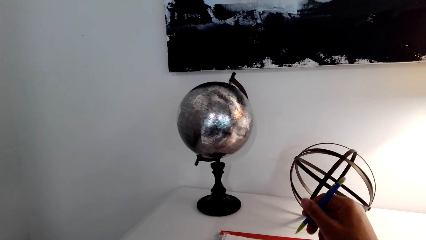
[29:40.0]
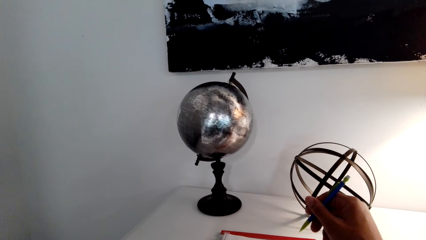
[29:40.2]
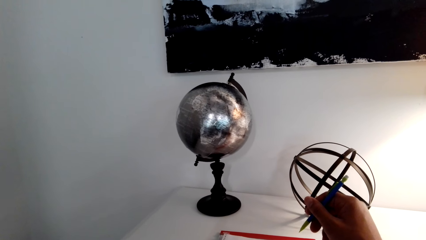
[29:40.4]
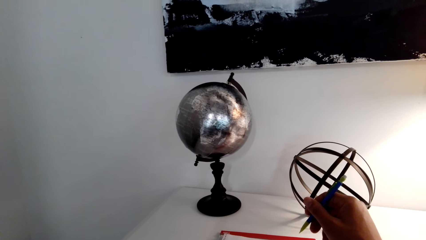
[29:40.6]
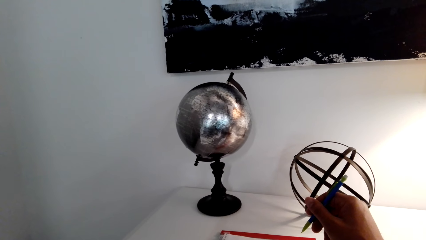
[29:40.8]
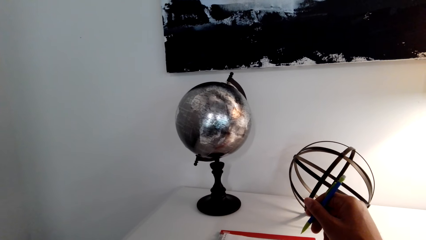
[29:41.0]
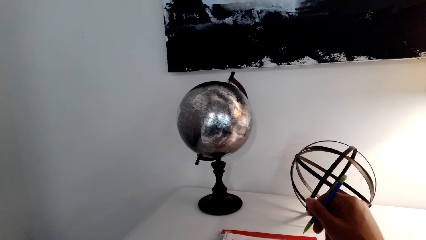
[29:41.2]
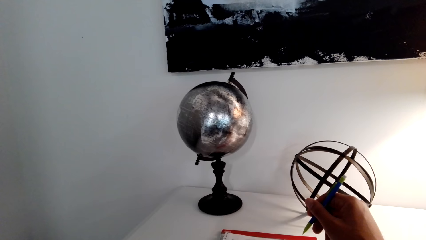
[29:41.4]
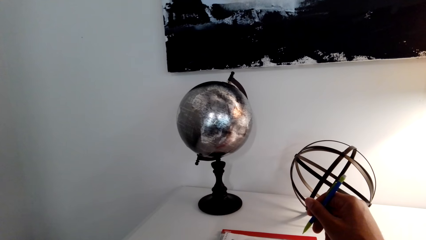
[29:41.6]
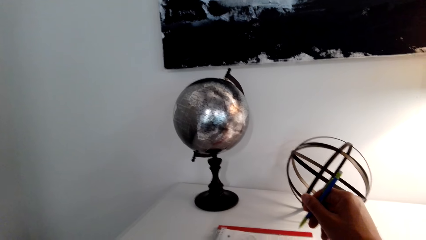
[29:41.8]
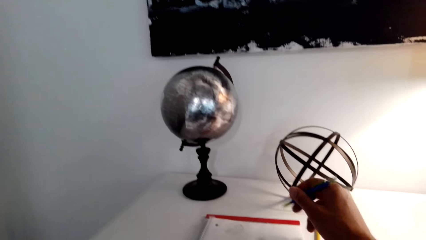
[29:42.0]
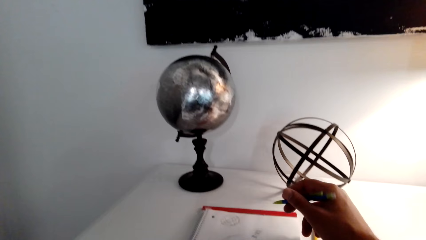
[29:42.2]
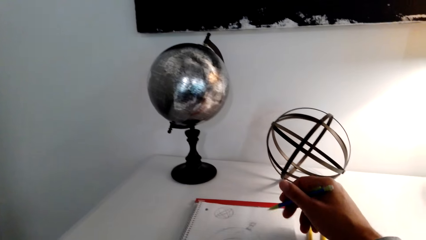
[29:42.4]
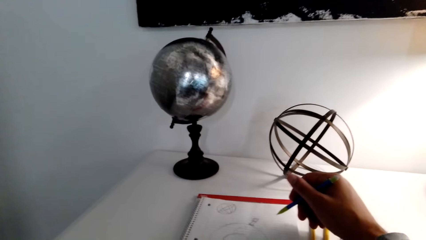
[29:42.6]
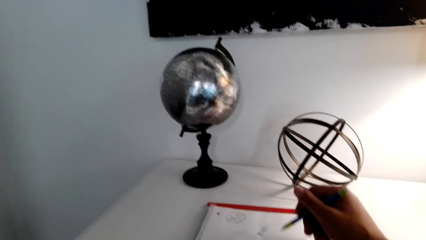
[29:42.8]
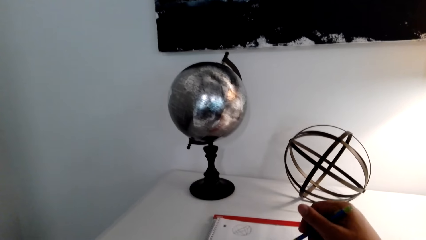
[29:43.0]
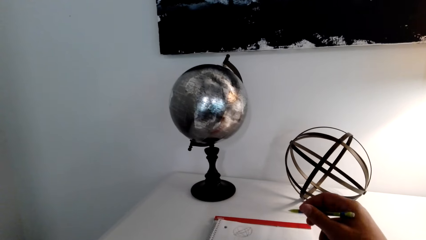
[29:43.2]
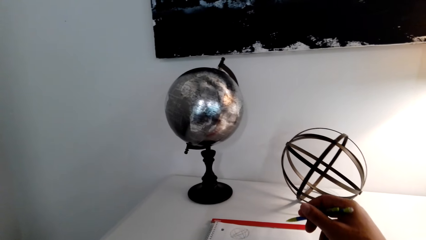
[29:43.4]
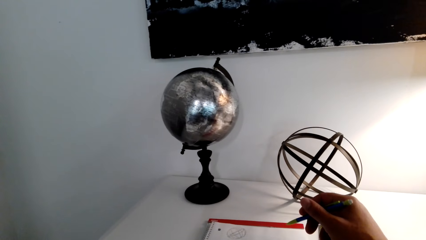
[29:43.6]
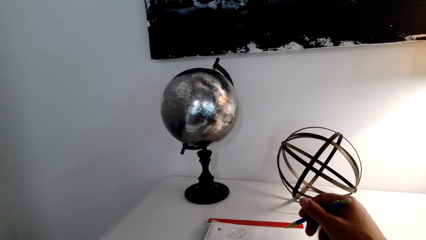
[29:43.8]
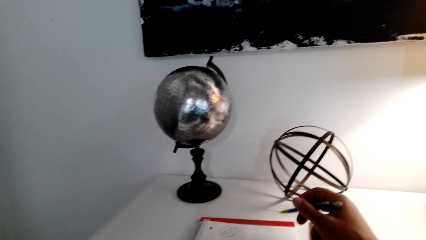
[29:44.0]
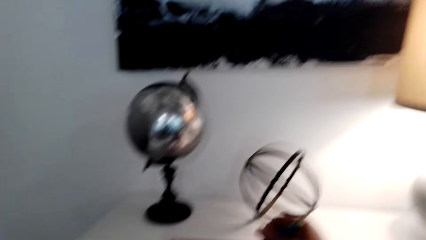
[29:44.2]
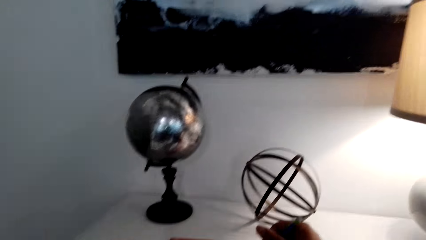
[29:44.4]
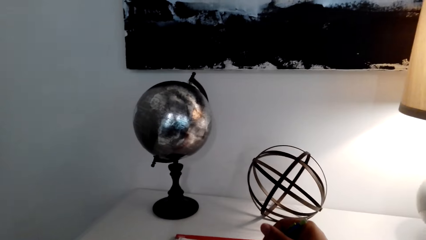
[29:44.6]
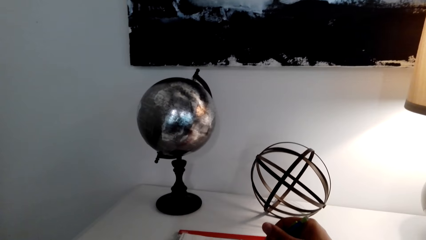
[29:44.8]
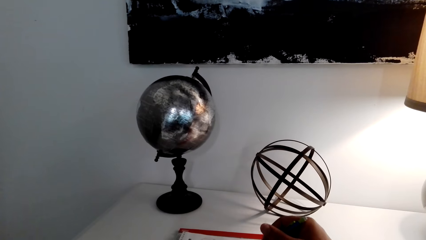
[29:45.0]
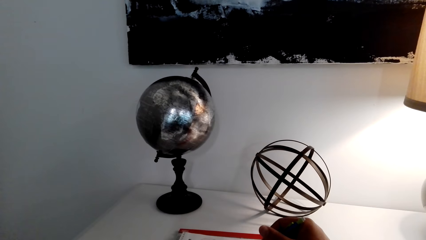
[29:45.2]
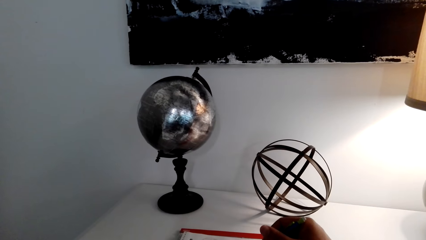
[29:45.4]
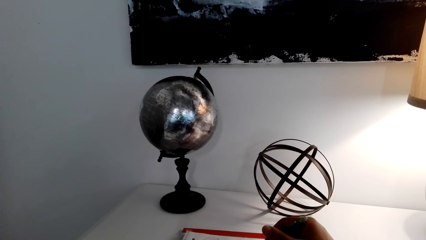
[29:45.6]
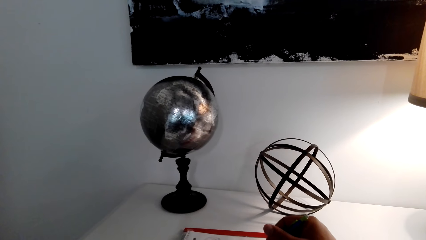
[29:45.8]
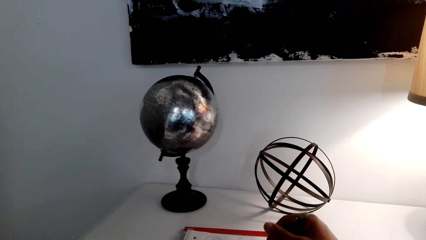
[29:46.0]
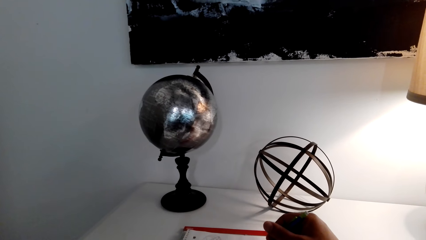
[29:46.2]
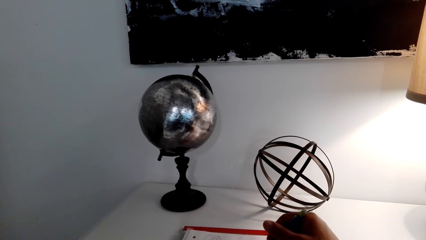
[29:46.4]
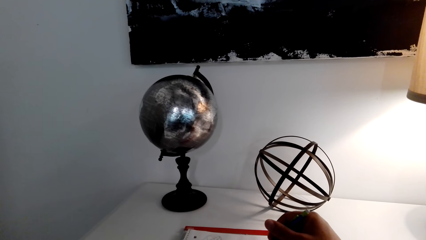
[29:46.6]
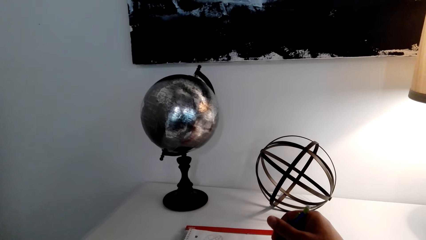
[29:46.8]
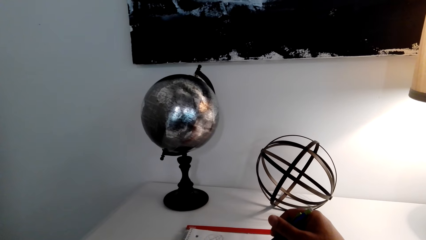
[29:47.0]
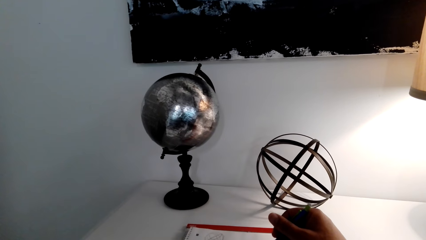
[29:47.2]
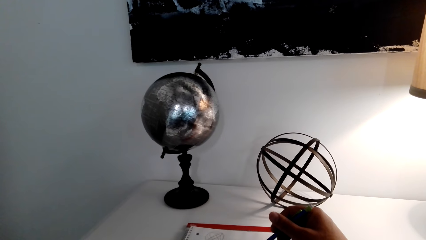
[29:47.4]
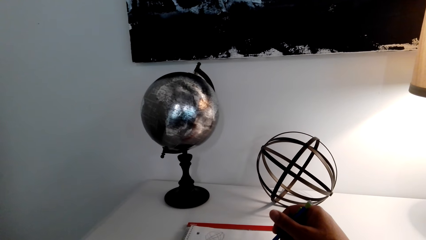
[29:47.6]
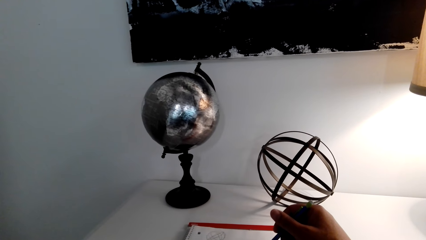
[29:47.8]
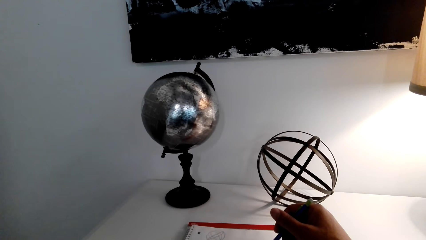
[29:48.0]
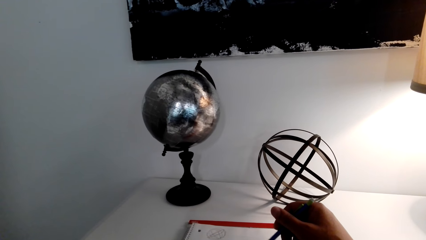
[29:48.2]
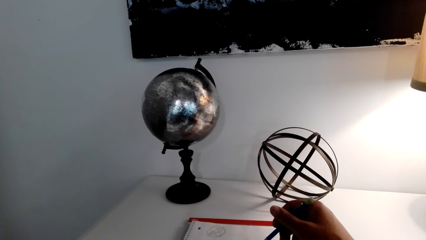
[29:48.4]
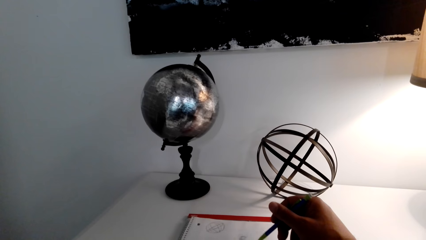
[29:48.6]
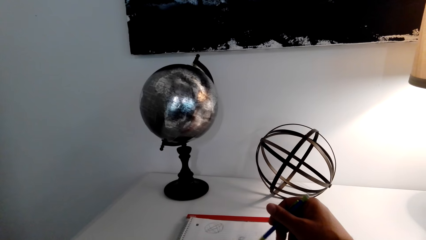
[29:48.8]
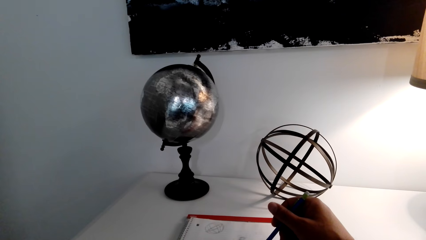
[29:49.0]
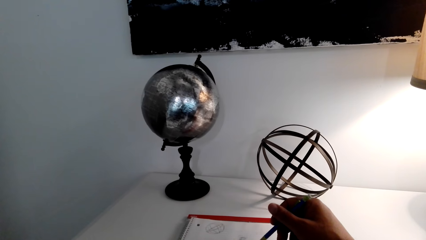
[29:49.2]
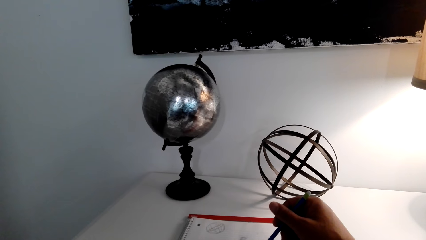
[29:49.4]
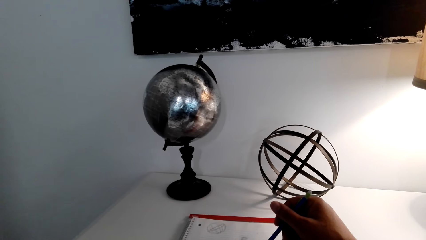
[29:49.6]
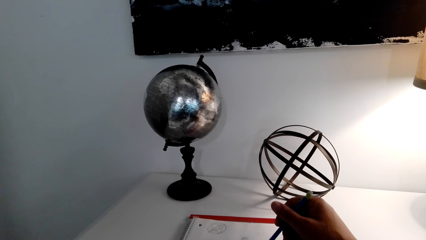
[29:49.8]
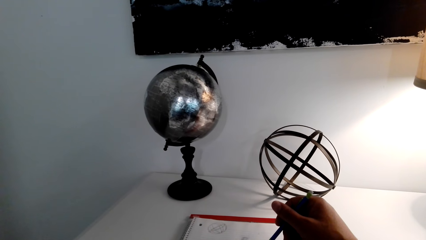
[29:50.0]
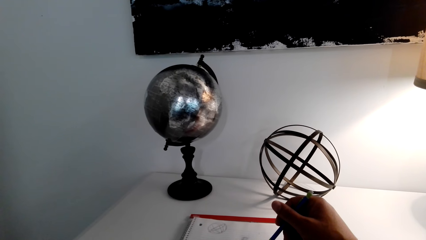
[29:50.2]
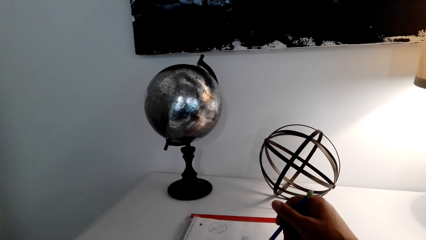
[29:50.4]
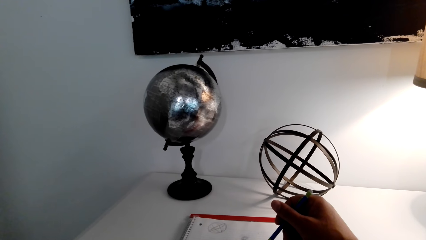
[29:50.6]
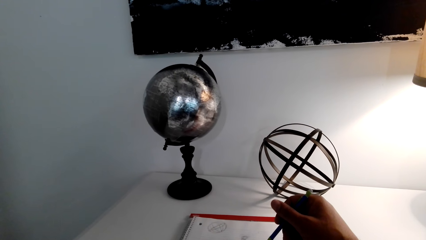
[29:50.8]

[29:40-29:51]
The camera wearer writes down something on a paper.

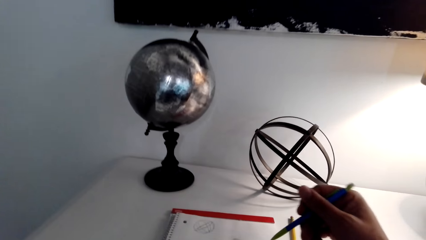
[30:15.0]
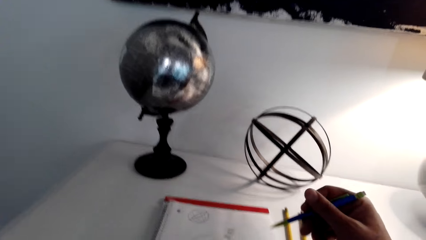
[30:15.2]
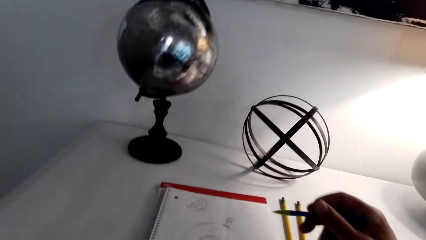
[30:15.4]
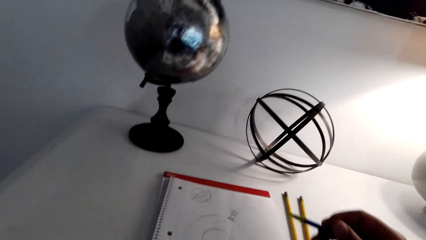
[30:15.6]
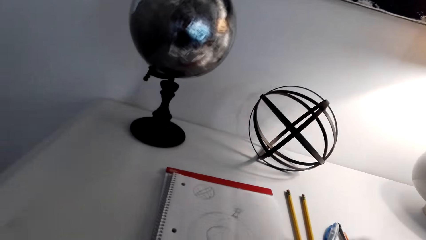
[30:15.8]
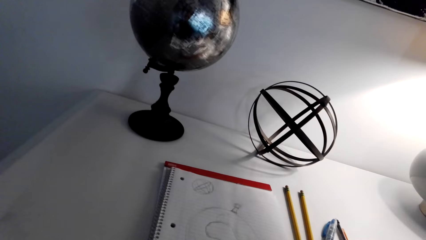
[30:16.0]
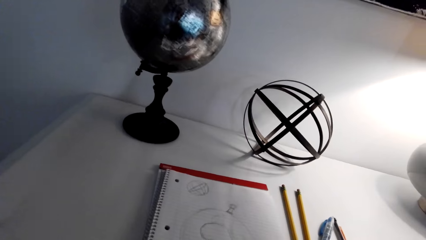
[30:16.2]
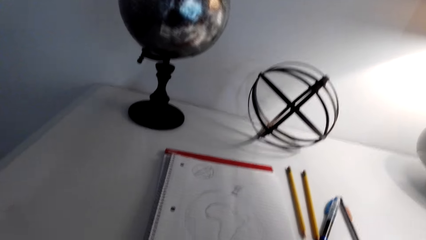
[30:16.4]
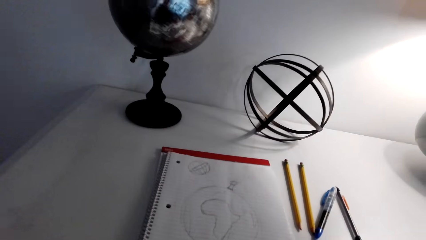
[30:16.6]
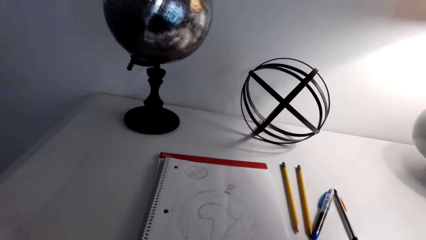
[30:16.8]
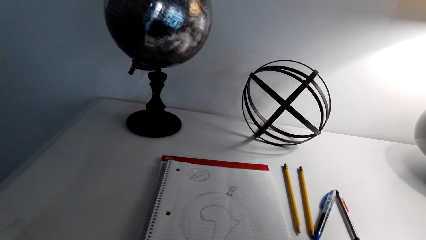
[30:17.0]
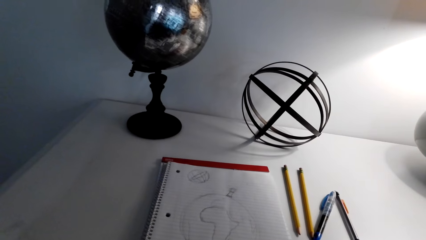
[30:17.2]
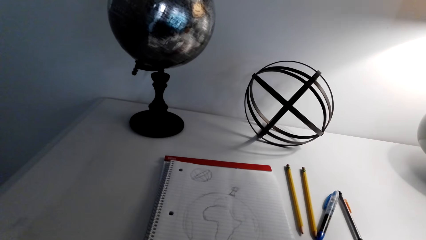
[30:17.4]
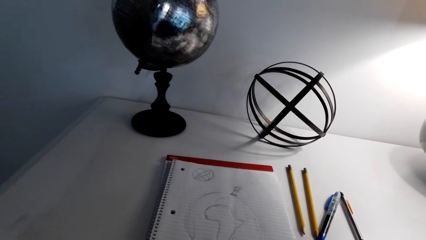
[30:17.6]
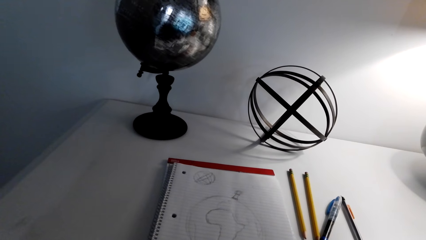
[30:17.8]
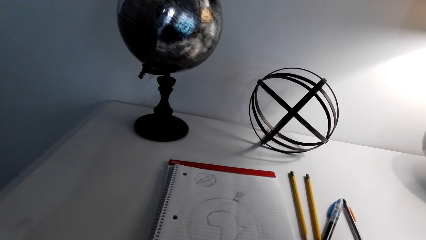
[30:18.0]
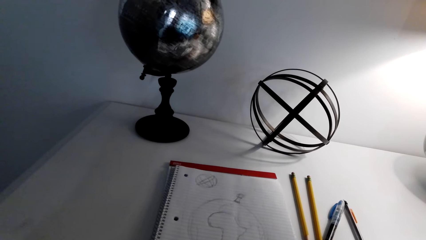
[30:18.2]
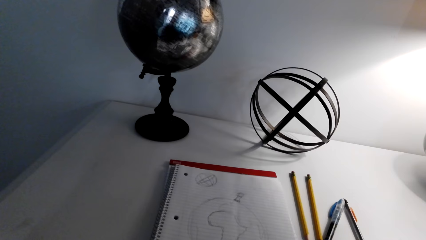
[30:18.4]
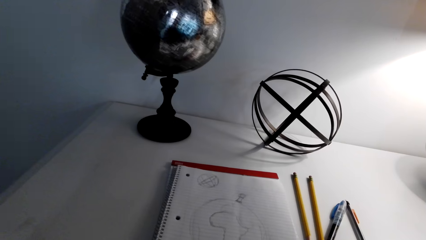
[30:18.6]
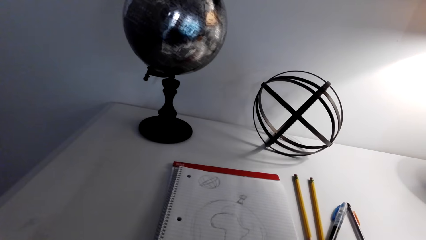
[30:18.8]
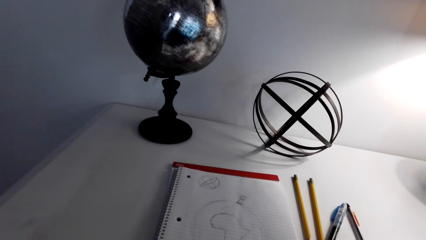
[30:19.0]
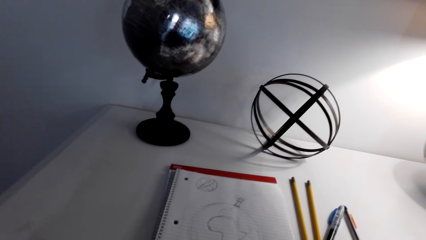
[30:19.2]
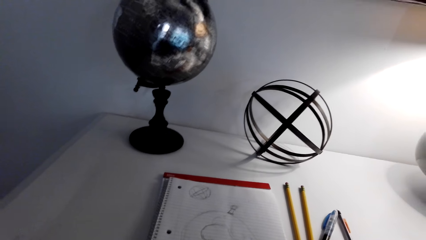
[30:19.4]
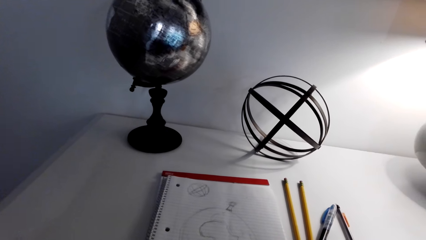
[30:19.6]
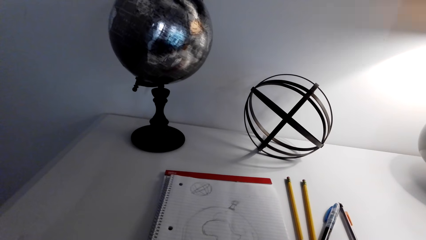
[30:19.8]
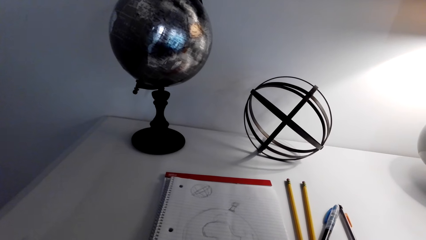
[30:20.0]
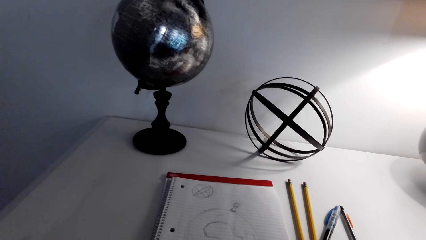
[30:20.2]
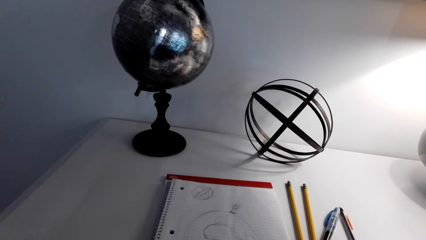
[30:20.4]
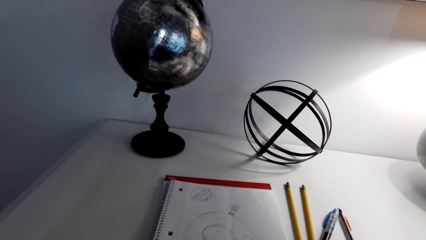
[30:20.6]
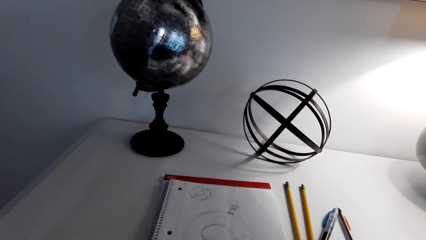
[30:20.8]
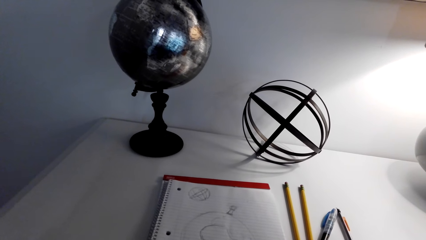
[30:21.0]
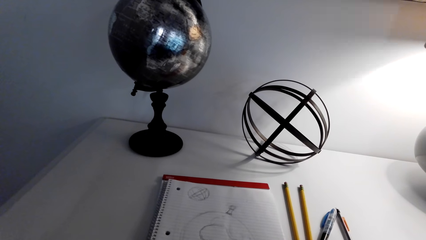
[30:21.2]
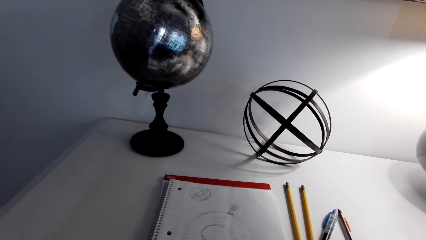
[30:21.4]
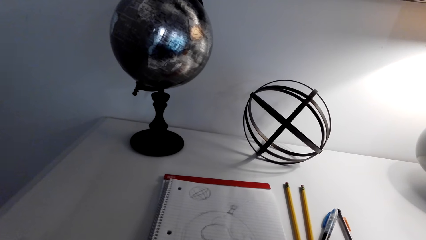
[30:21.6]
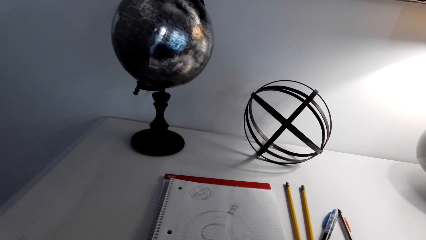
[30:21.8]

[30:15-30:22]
The camera wearer turns around the room.
